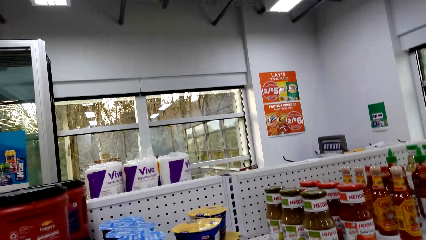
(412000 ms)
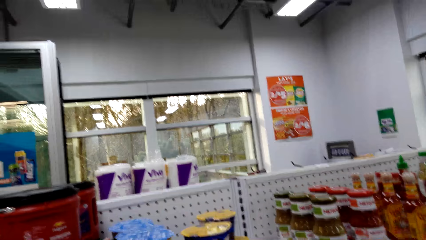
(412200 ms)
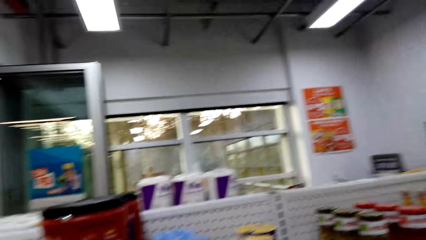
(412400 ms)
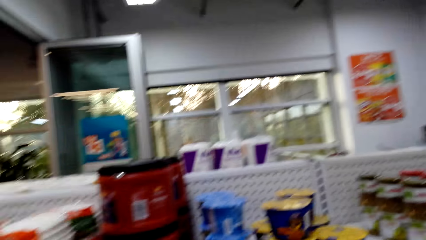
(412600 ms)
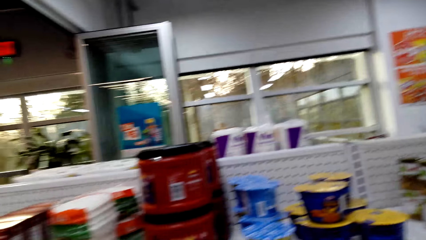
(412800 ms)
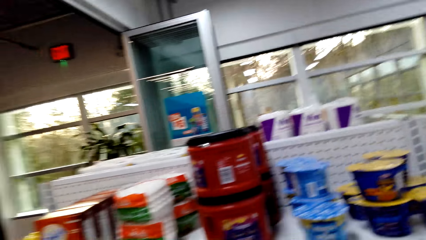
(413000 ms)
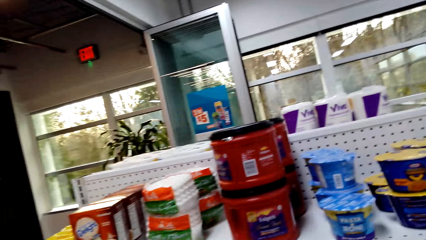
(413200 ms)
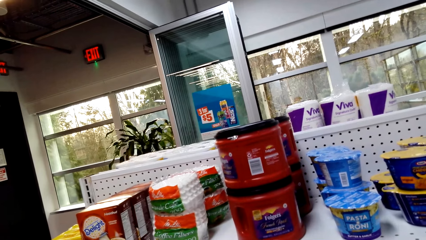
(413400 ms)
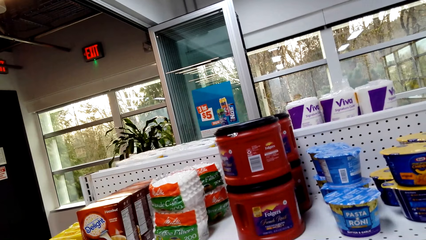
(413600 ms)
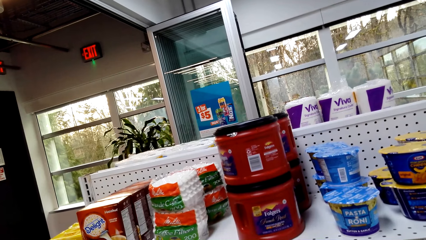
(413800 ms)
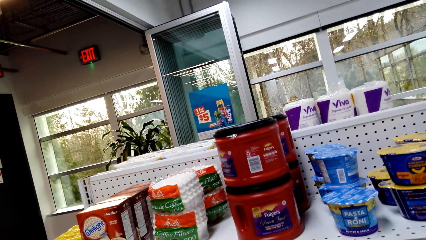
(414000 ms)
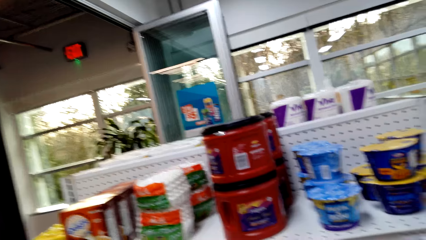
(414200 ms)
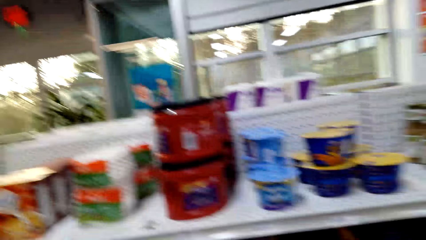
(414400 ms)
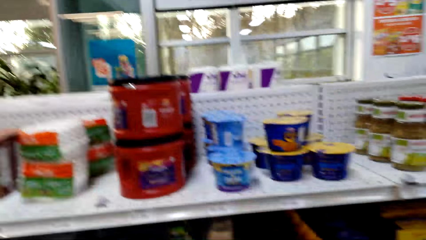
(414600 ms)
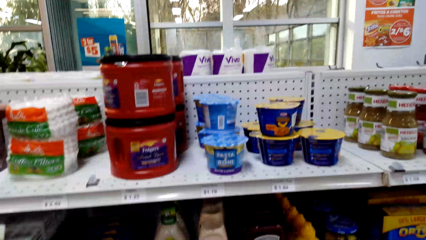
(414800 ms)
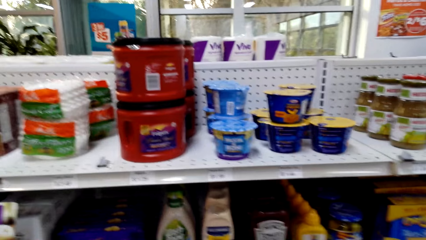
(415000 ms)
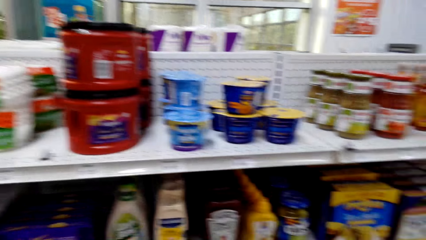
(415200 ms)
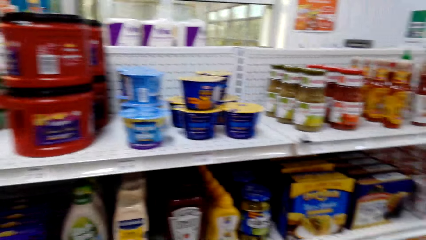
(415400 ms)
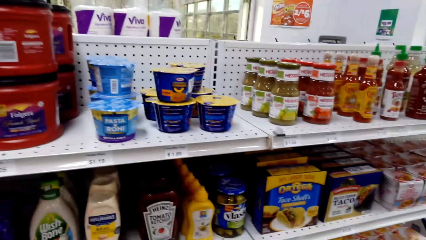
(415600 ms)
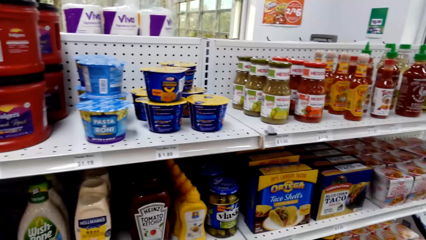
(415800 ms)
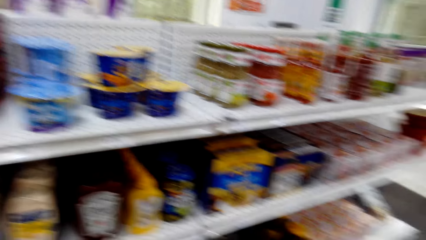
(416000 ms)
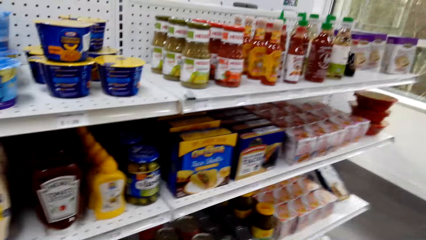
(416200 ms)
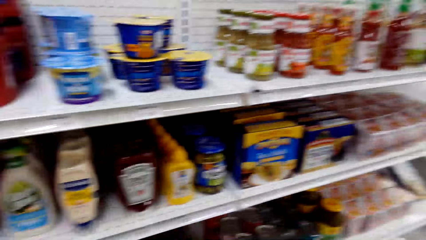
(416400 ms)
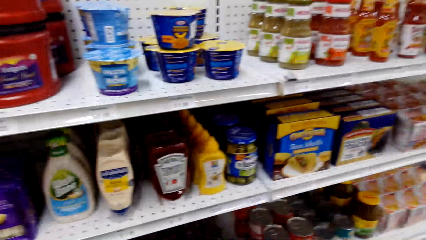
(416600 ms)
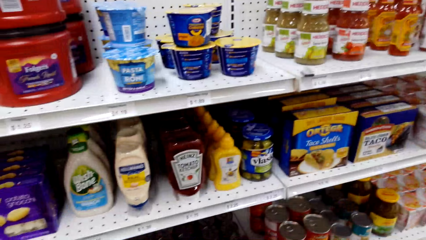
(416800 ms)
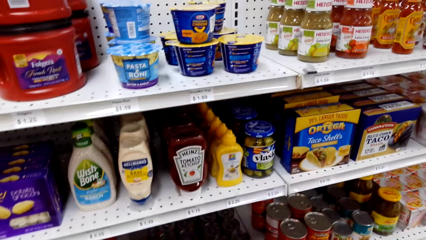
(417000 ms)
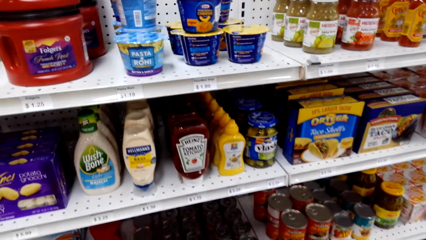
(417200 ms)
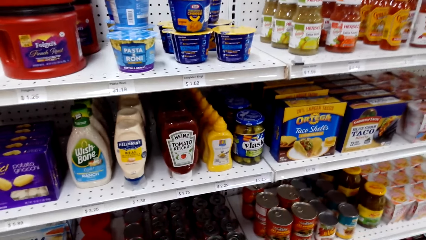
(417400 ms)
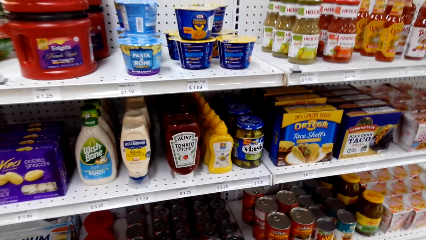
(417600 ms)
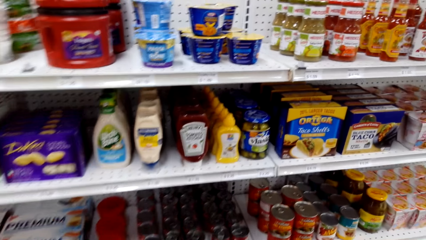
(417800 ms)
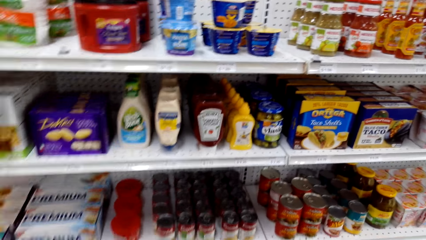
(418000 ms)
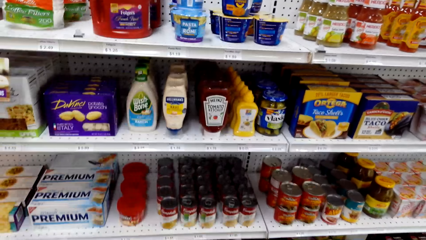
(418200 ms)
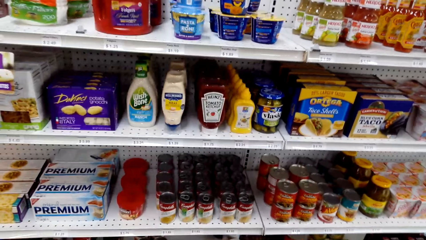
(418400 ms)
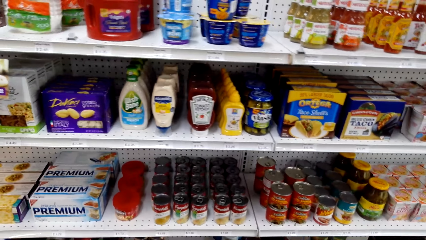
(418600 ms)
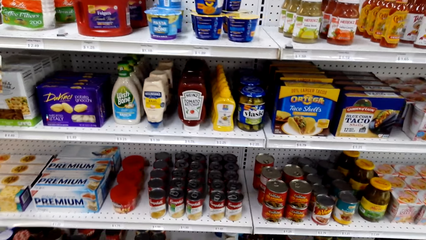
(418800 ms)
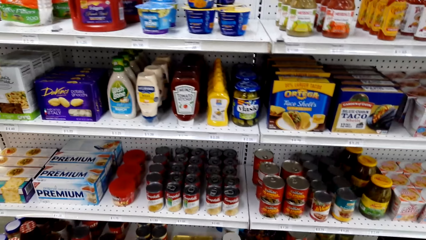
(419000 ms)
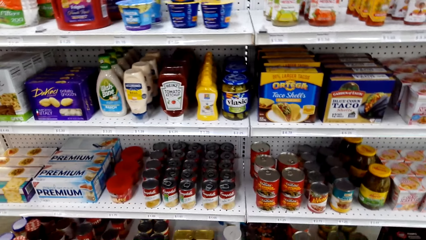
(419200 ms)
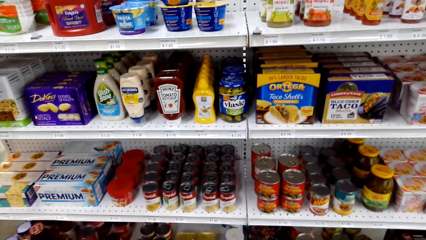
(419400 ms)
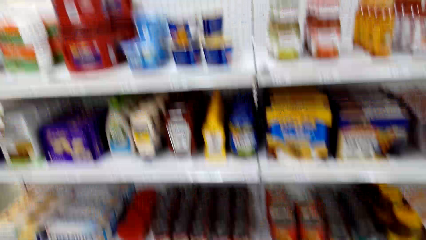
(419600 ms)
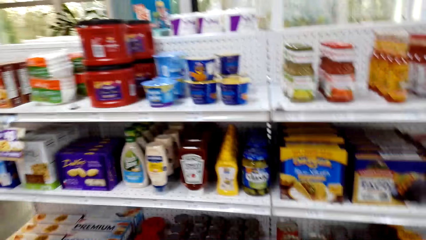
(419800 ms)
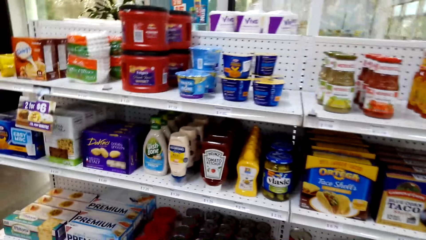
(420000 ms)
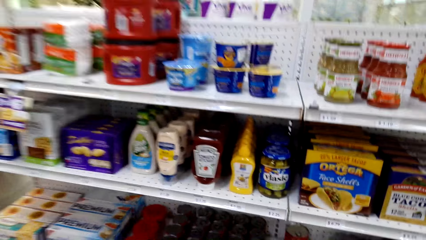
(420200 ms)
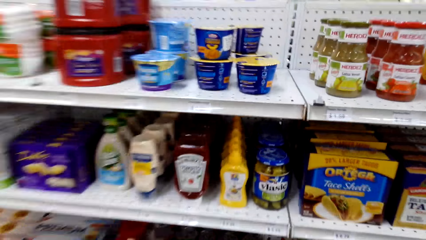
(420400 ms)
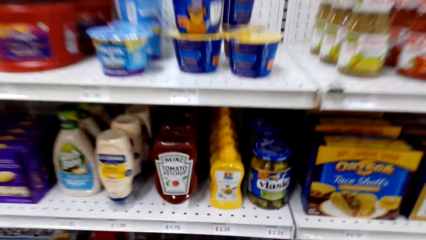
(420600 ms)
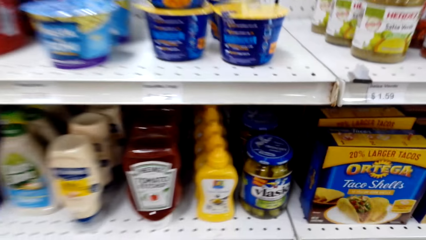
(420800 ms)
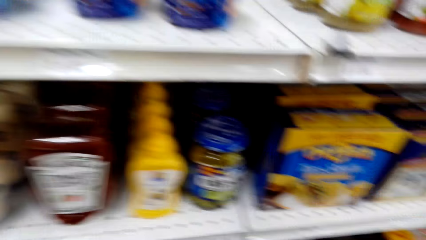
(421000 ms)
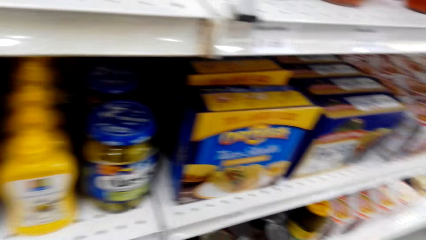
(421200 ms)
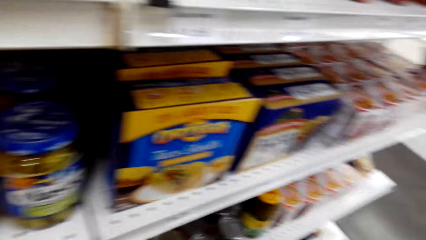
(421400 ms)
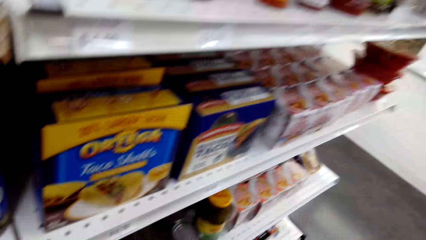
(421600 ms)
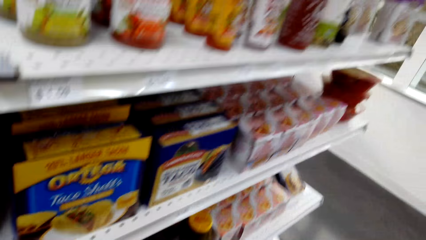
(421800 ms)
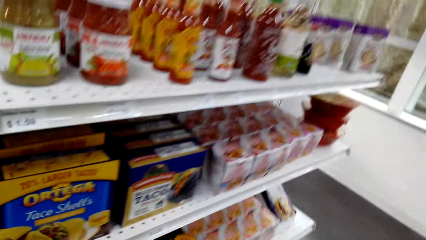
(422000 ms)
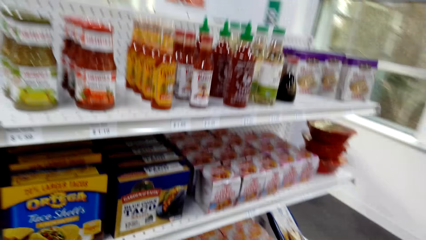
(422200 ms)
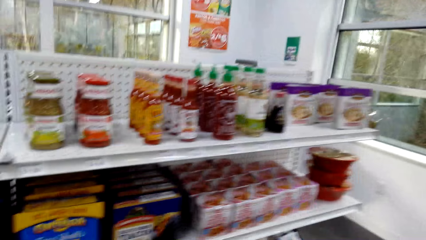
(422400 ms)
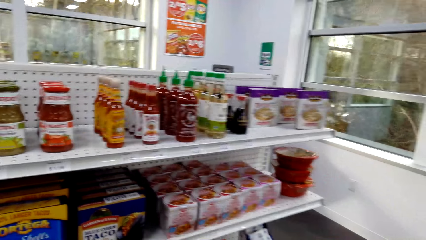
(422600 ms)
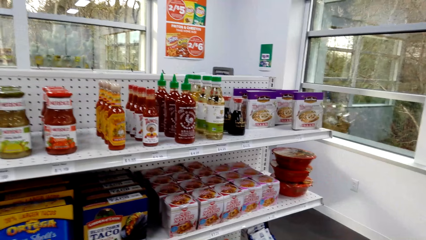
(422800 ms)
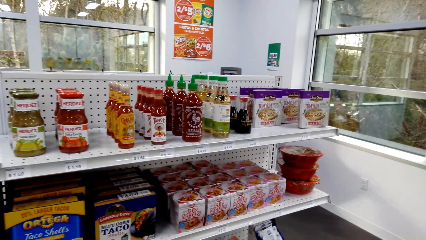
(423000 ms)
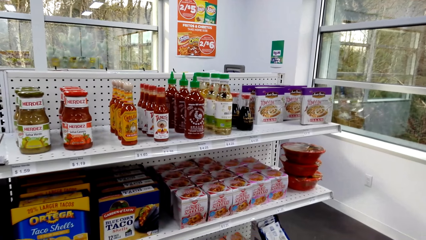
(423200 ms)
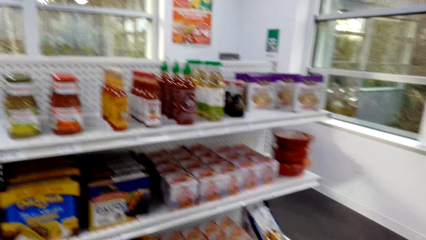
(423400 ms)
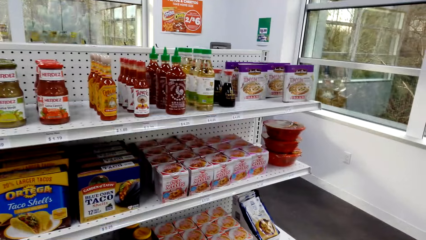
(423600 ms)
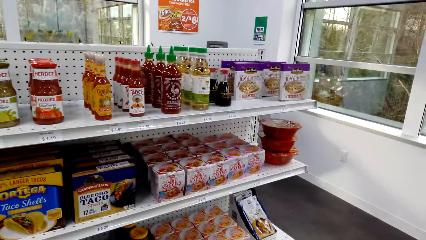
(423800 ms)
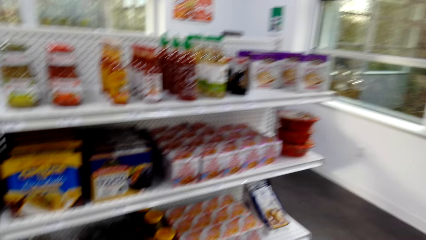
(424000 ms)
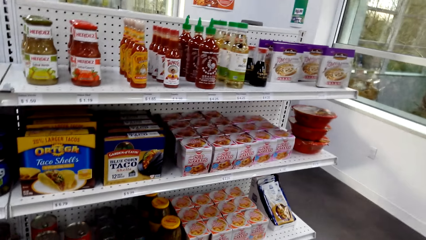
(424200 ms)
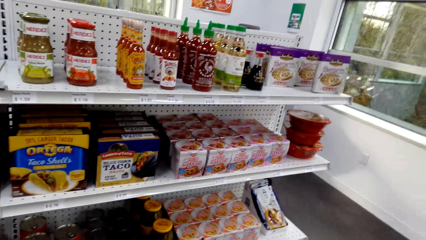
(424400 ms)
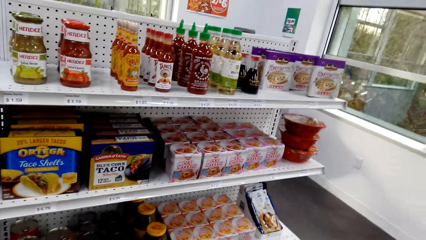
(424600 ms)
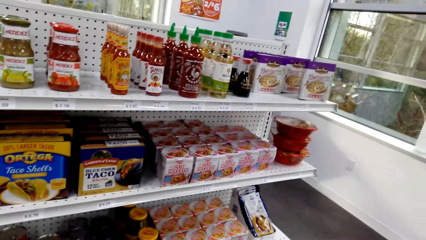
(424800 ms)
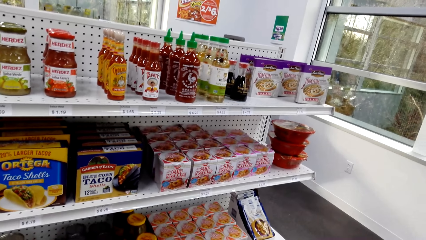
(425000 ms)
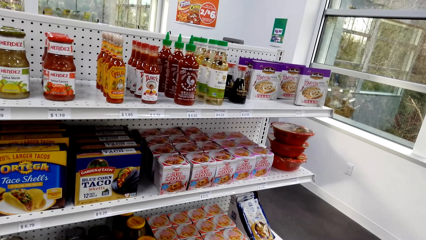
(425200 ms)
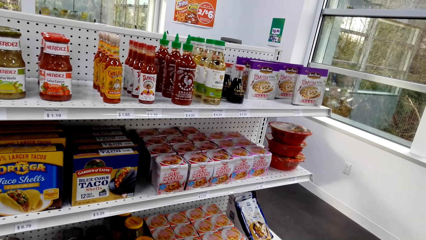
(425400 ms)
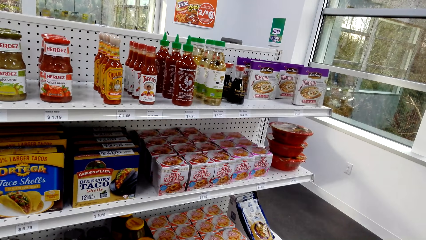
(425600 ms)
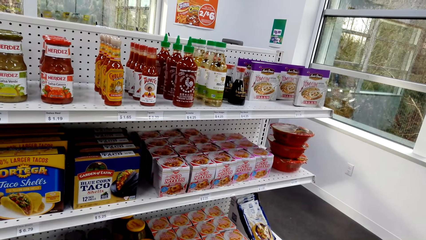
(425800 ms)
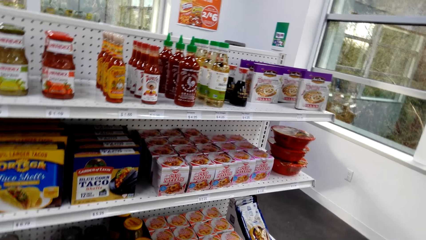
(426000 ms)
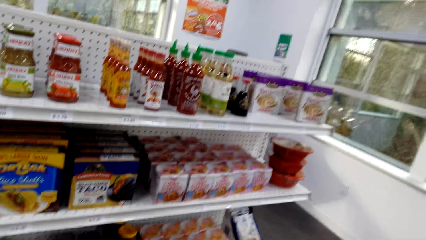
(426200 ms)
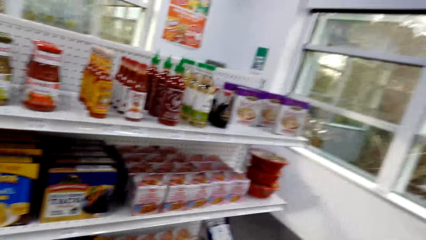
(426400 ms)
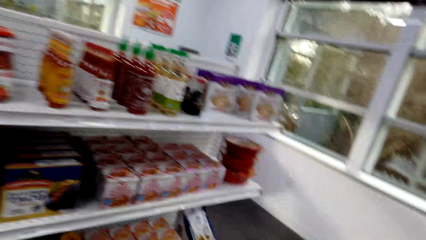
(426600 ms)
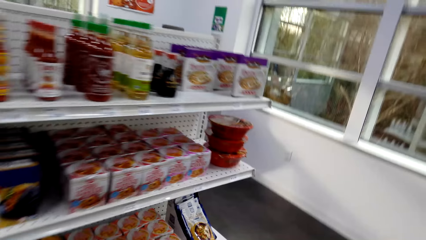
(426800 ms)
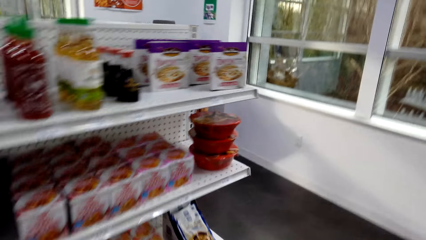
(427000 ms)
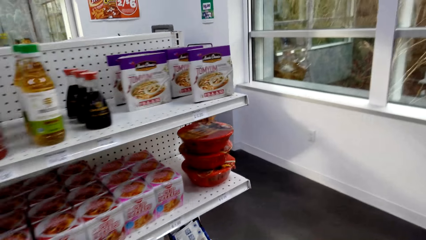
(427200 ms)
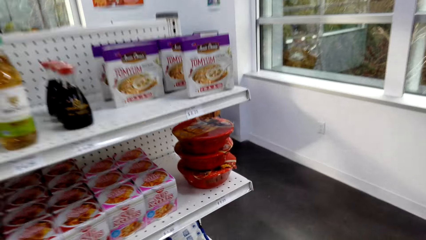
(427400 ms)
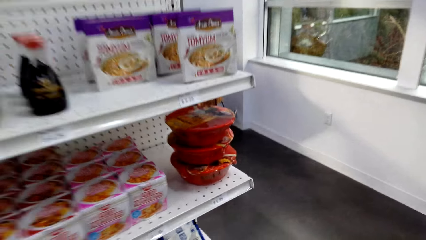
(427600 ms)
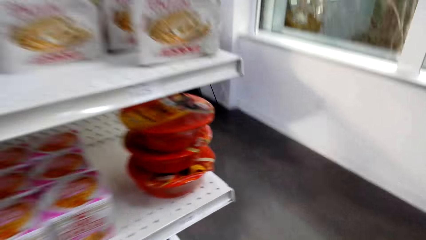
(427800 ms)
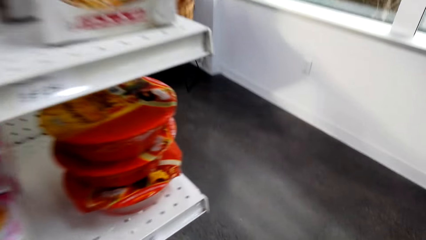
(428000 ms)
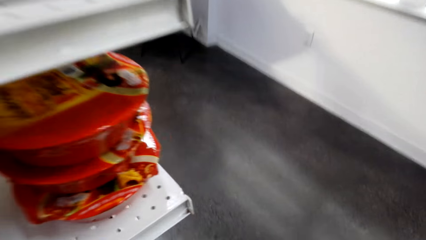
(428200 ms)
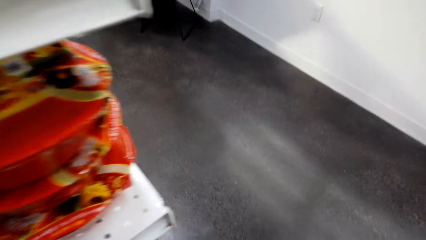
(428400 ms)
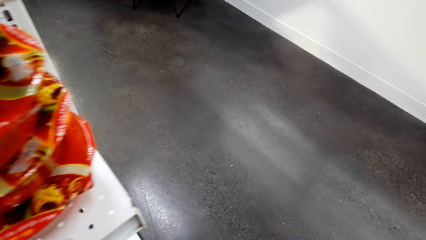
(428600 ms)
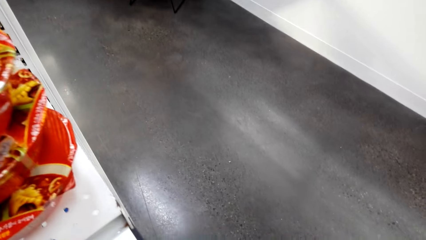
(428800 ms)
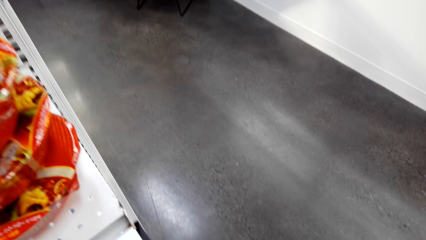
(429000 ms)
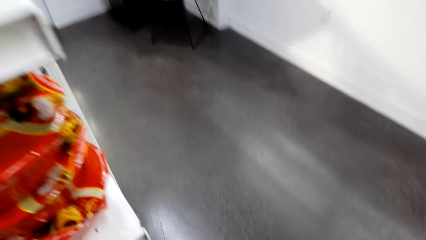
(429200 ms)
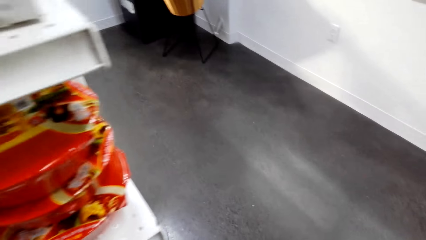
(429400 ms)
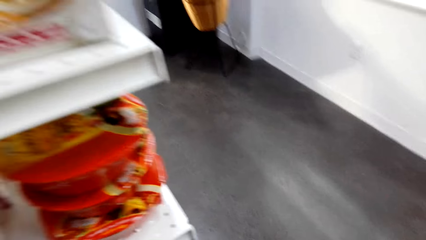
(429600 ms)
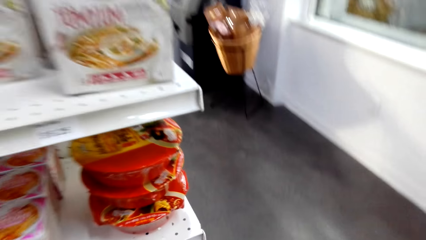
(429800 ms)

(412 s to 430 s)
The camera wearer looks at the shelf. They look at the premium. They look around.
